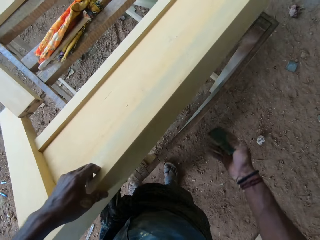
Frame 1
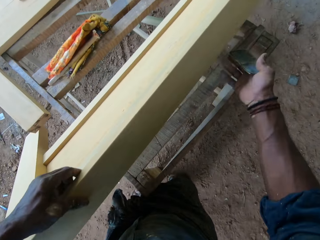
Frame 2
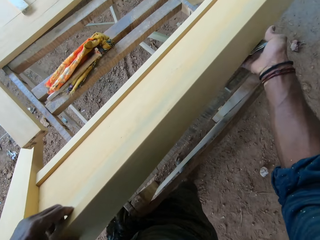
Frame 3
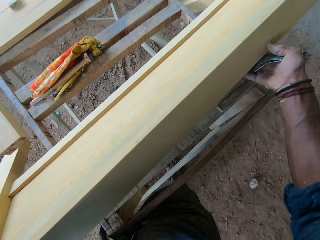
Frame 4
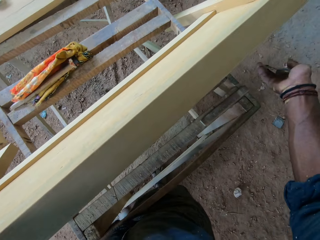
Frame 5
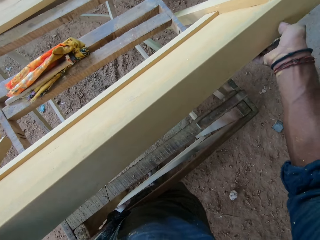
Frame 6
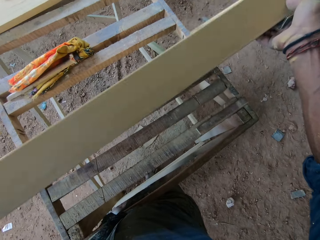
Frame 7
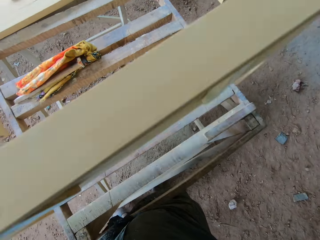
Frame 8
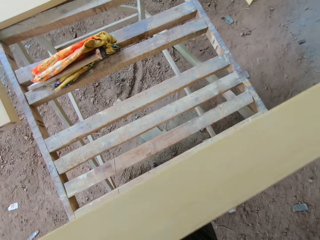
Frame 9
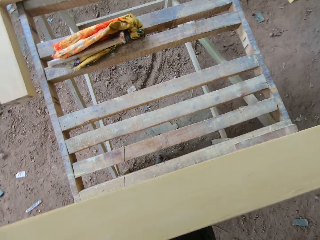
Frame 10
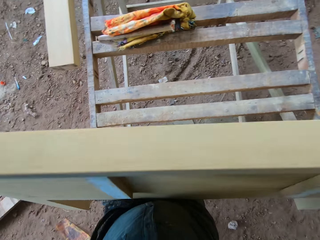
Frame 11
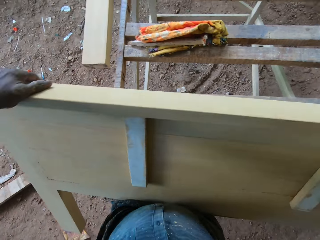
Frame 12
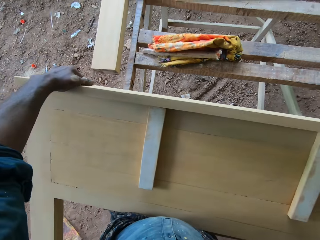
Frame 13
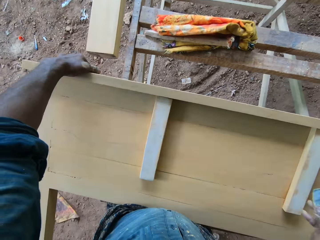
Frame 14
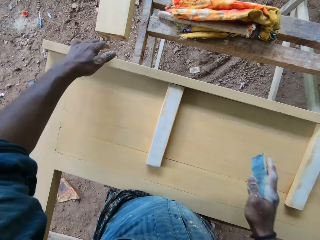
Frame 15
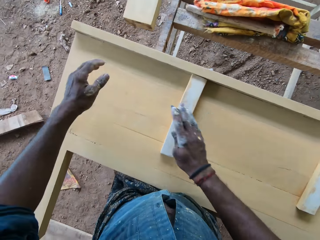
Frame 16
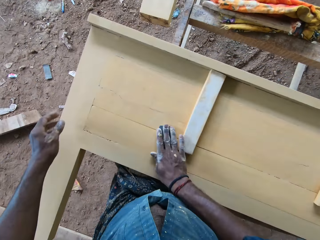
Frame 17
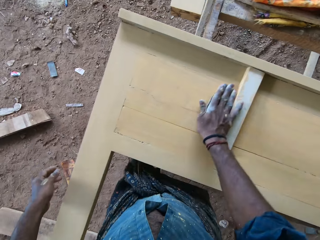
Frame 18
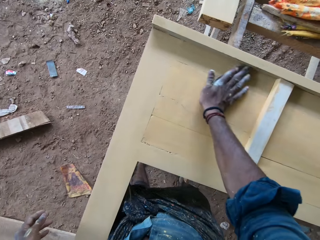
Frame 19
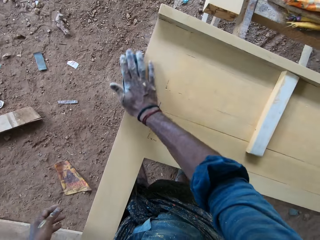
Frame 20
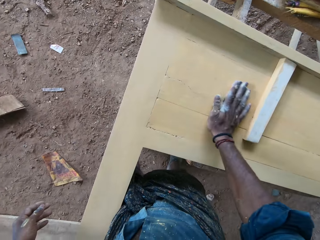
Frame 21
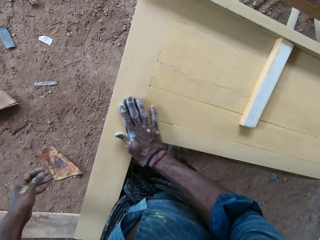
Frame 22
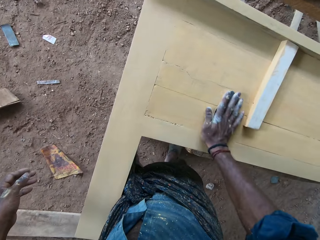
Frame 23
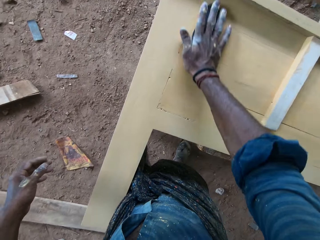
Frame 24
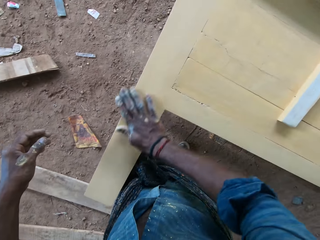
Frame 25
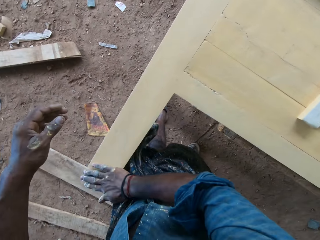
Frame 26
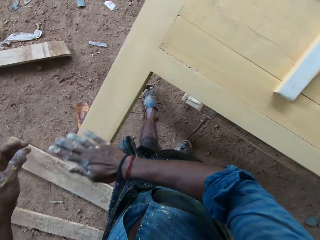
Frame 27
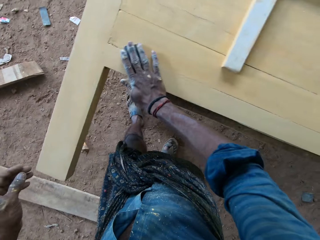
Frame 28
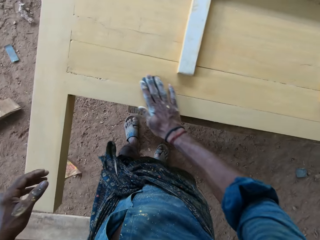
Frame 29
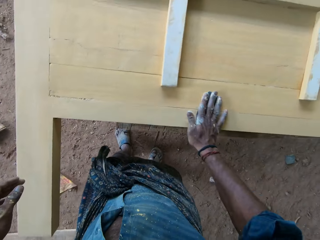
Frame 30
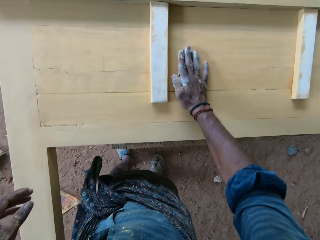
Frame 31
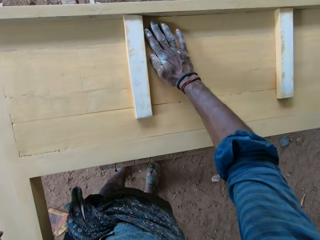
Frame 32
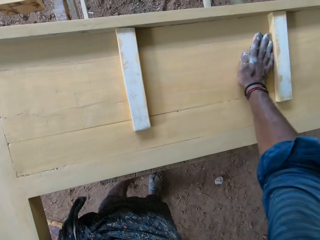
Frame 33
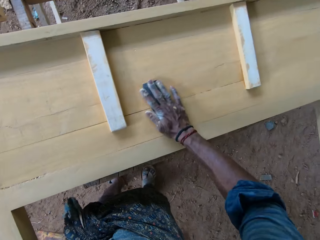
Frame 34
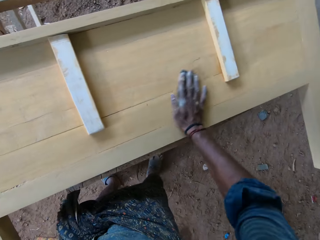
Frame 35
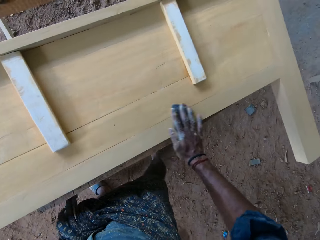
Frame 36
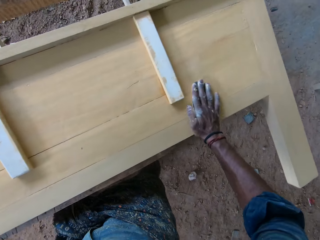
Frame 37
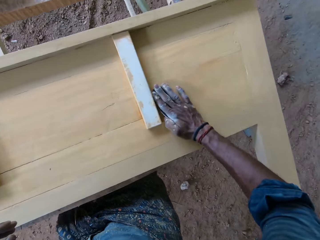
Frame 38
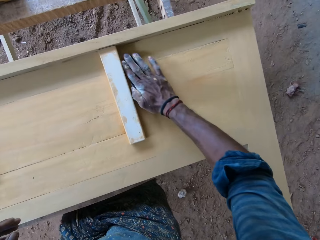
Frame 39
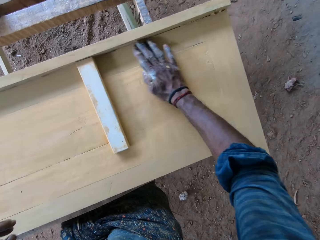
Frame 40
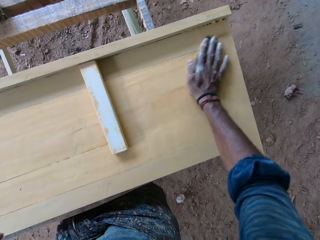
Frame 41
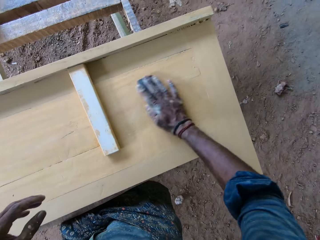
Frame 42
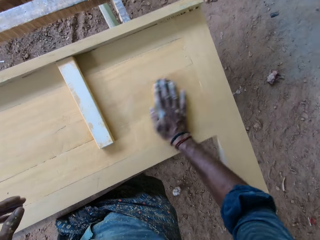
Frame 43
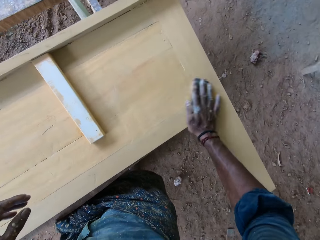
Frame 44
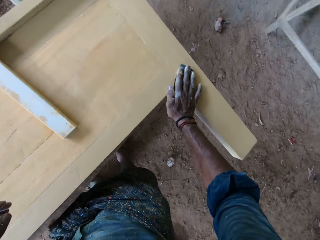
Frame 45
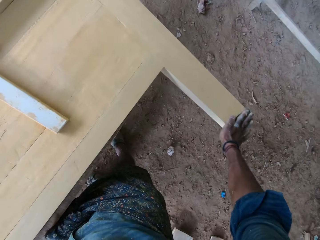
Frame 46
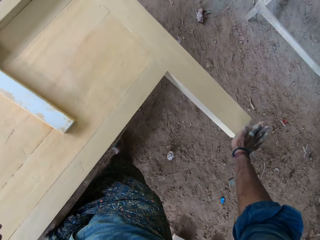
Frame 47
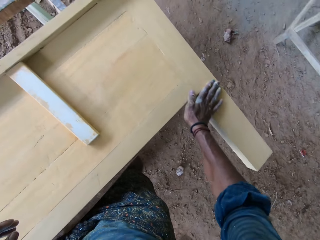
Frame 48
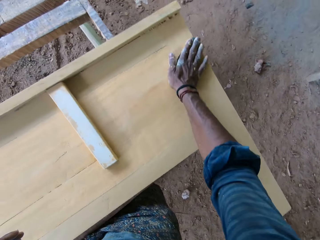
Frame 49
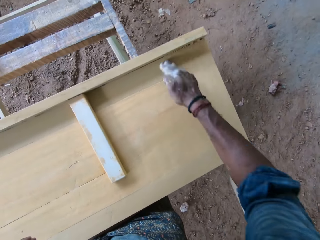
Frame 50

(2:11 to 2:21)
The camera wearer repositions the piece of furniture or wood on the workbench with his hands. He turns the piece of wood. He uses the sandpaper in his right hand on the piece of furniture on the workbench.

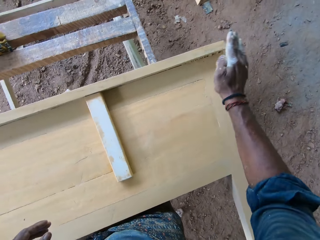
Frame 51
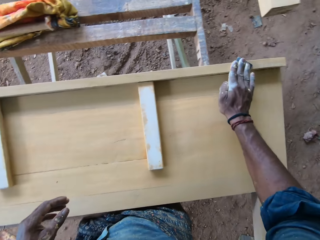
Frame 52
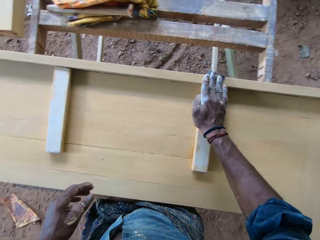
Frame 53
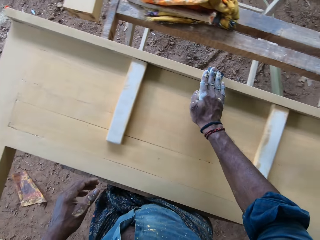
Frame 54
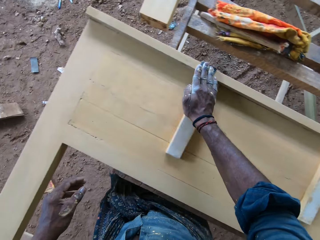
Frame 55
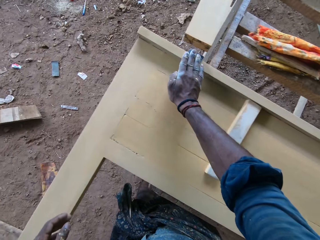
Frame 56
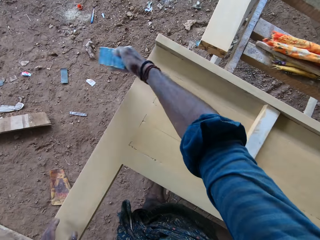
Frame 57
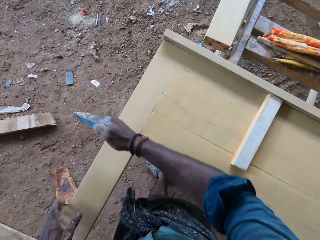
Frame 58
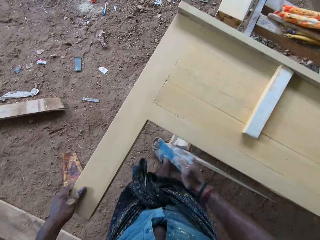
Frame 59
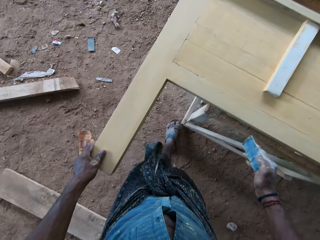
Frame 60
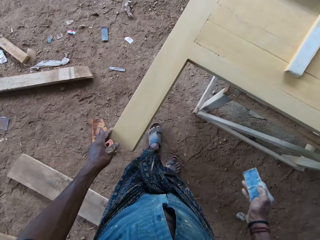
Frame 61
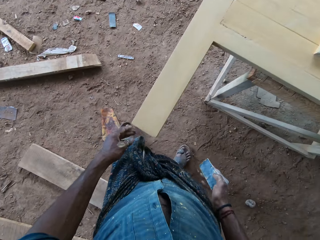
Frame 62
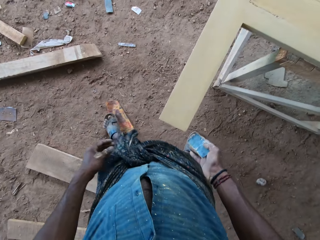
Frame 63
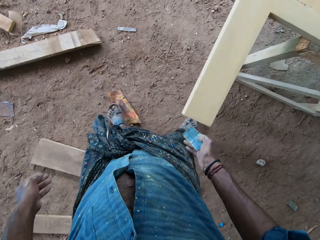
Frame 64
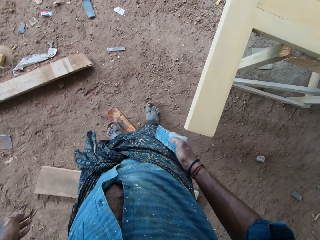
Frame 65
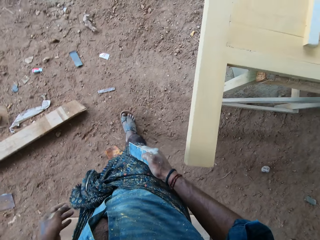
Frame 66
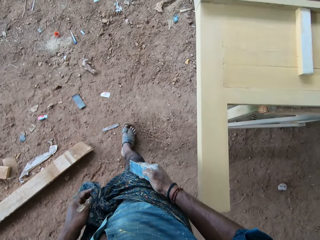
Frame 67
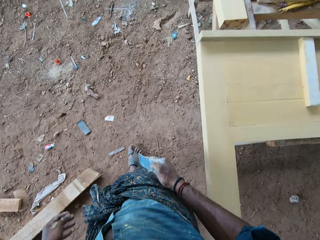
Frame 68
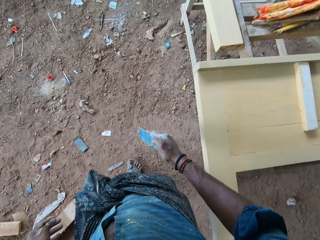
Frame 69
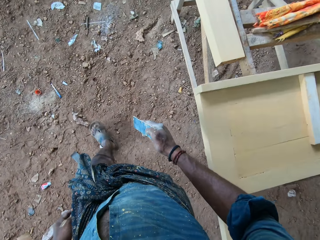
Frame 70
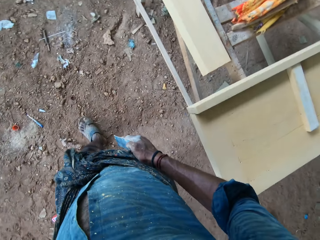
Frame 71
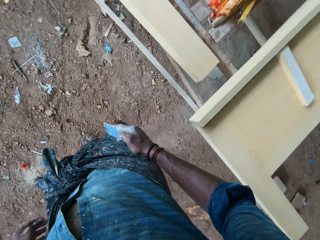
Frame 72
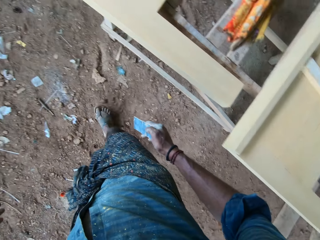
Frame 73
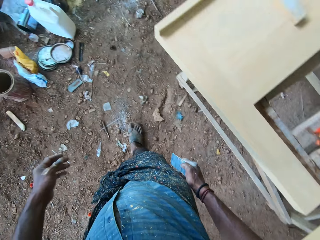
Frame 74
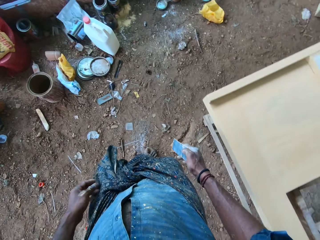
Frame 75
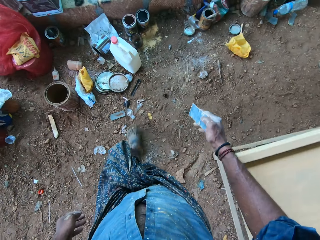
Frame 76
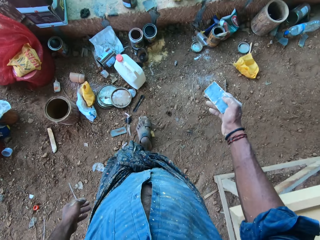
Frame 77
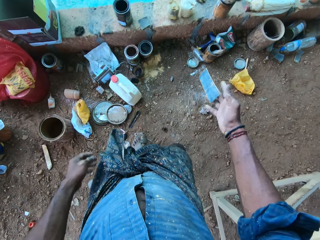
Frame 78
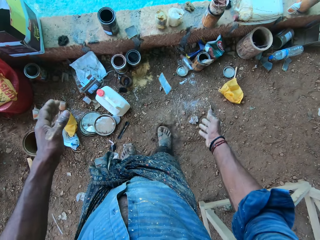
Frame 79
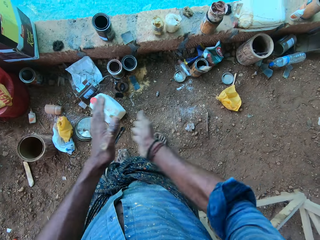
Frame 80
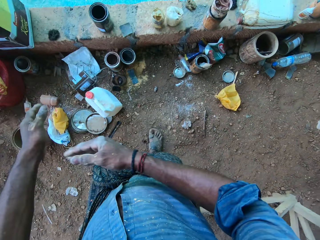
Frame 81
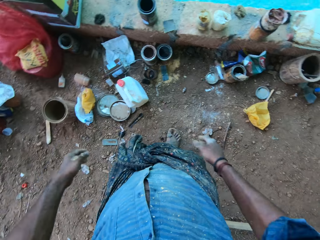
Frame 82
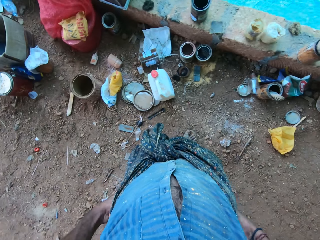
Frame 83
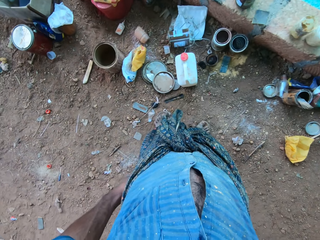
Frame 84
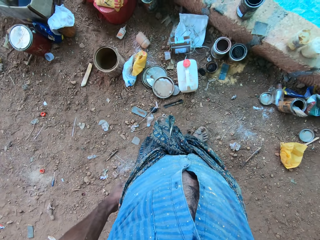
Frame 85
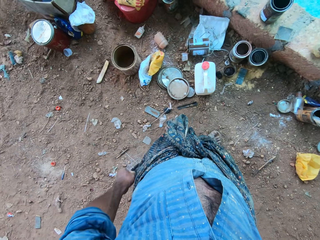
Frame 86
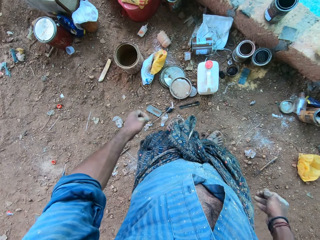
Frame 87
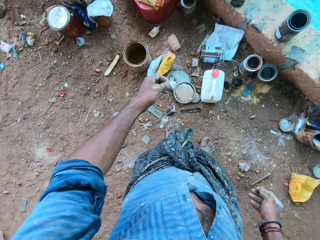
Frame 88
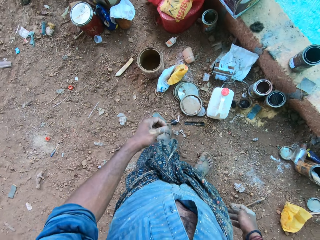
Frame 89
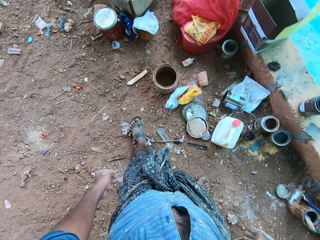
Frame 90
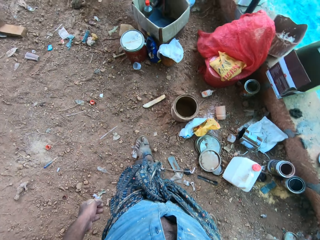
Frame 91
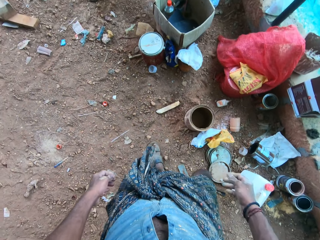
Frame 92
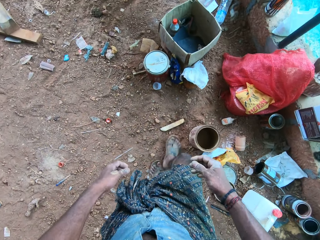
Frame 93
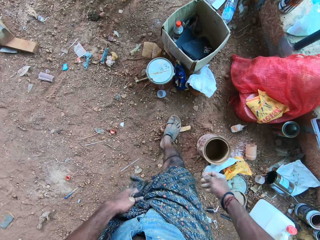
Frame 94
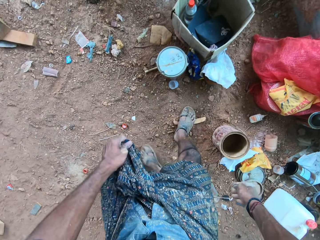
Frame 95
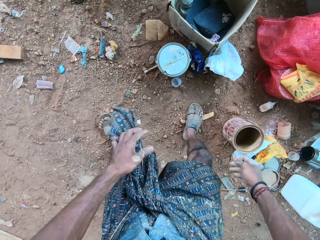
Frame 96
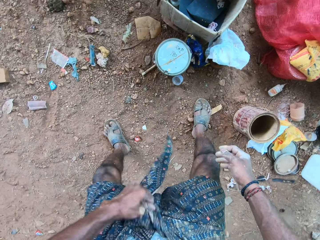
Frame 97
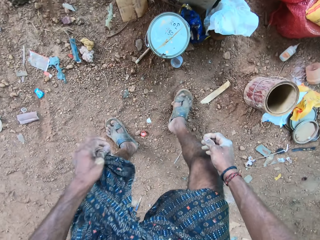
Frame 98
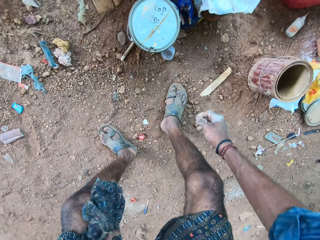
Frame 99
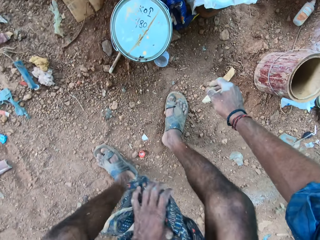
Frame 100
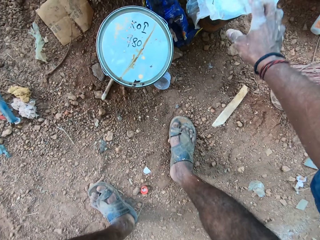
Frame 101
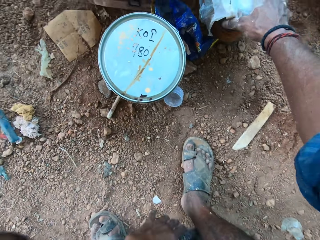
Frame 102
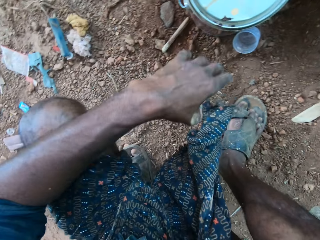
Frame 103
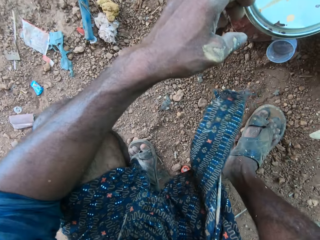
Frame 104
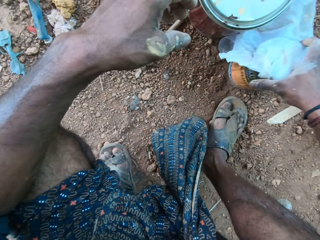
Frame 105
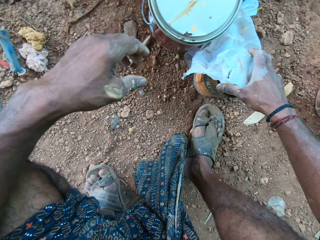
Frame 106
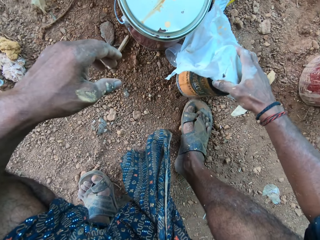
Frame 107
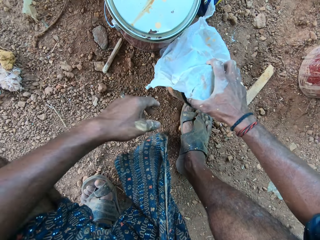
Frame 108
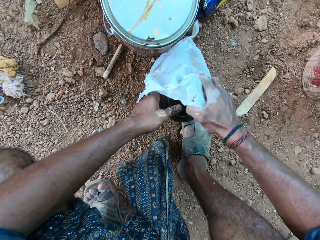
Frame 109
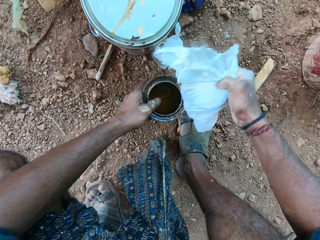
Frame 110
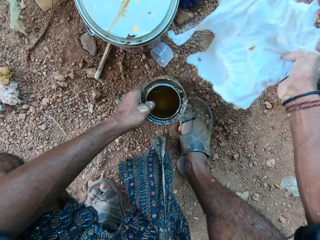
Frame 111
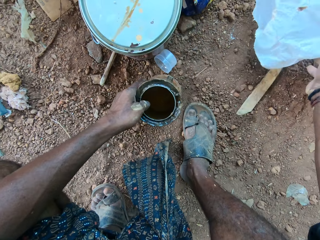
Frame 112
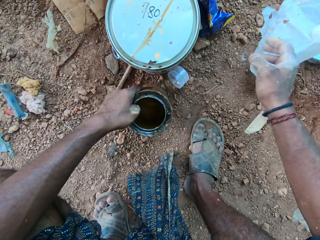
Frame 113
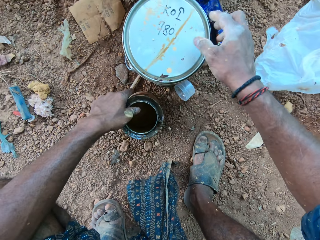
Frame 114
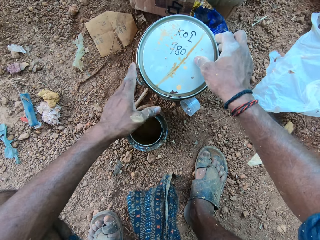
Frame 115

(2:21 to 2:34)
The camera wearer walks around. He drops the sandpaper in his right hand on the floor. He throws the sandpaper on the ground. He claps his hands together. He adjusts his cloth with his left hand. He bends. He picks up a paint container. He moves the container on the floor with his hands. He holds the container with his left hand and removes a polythene on the container with his right hand.
